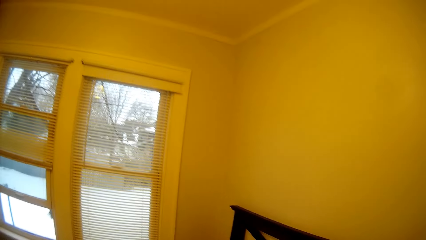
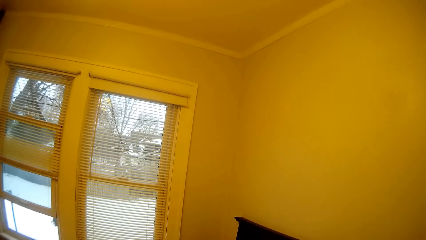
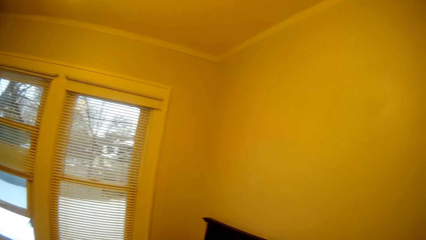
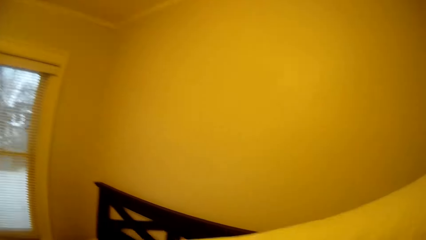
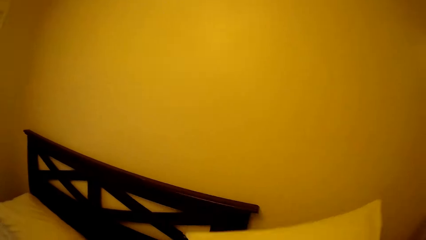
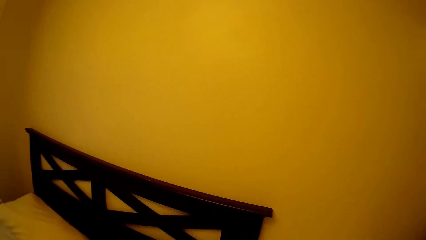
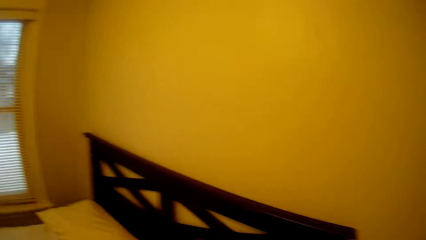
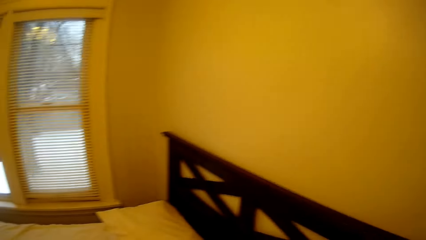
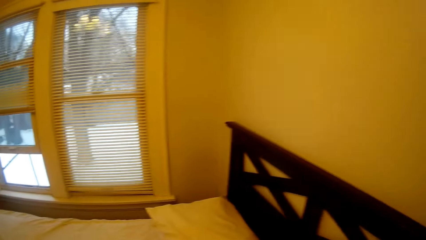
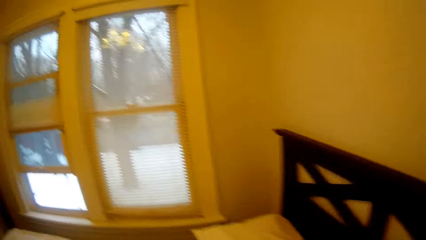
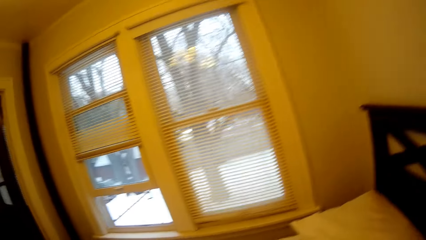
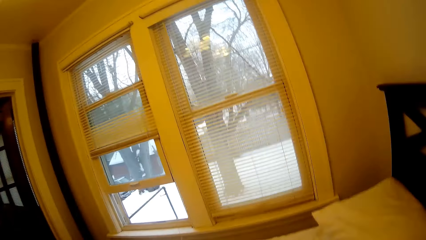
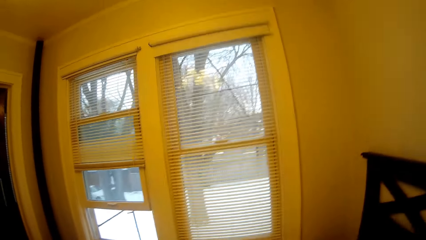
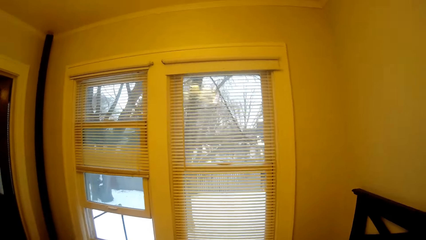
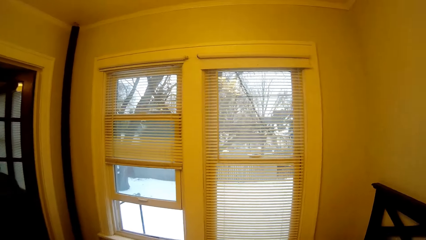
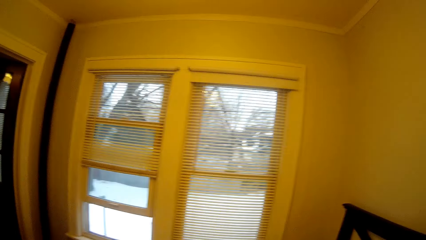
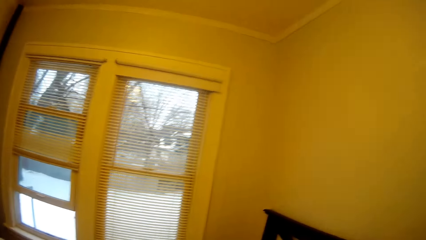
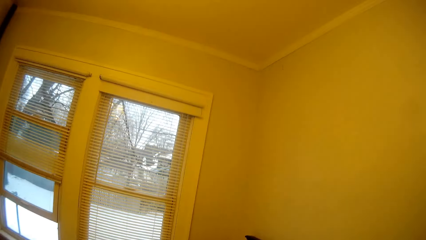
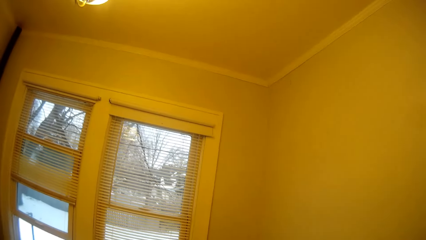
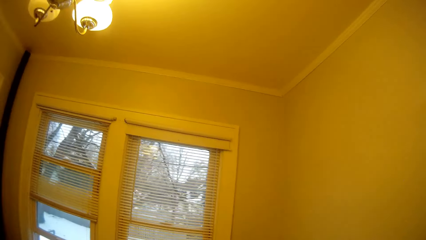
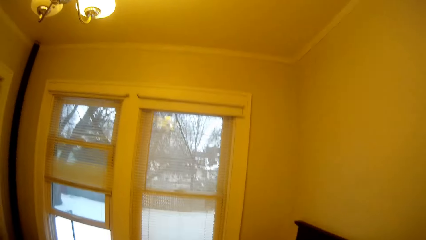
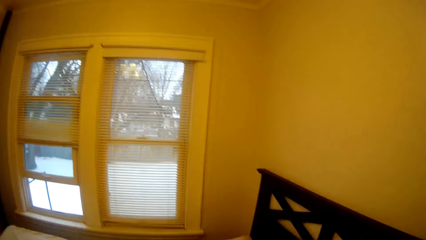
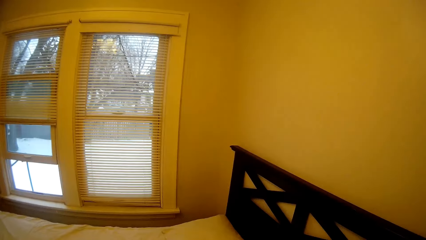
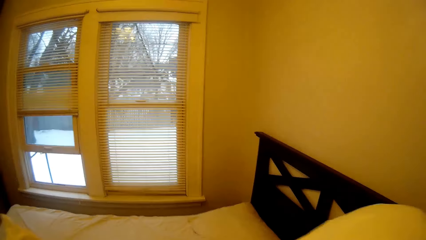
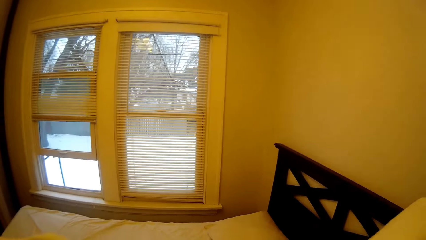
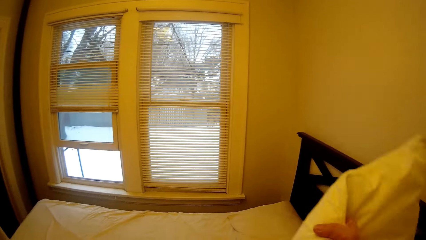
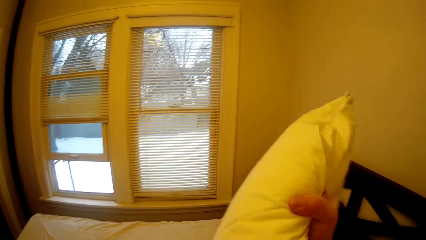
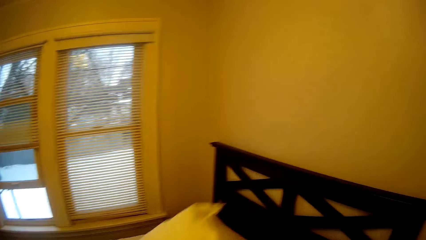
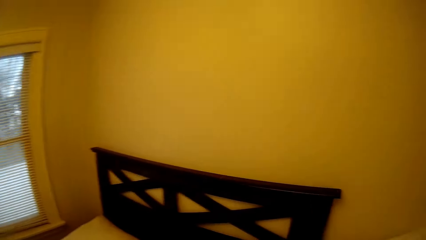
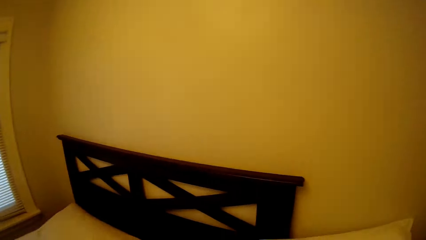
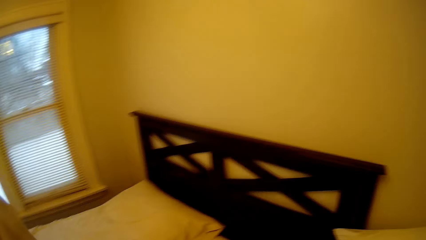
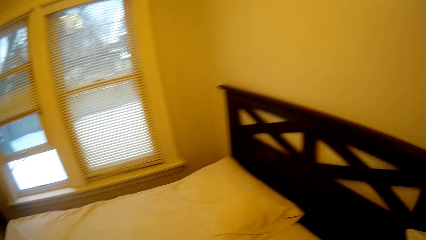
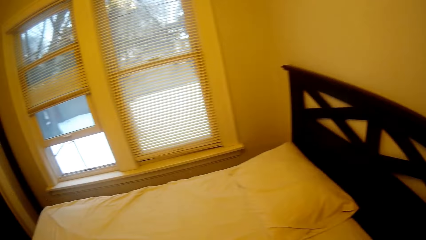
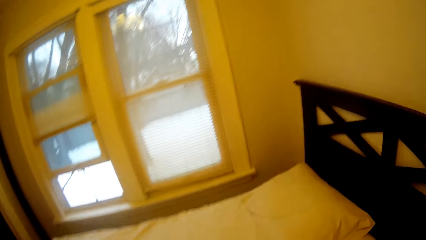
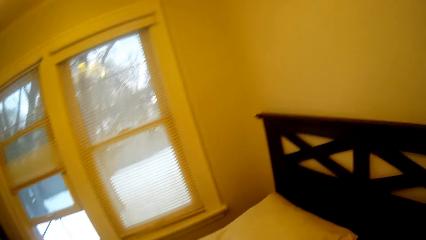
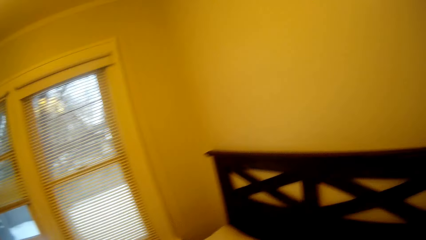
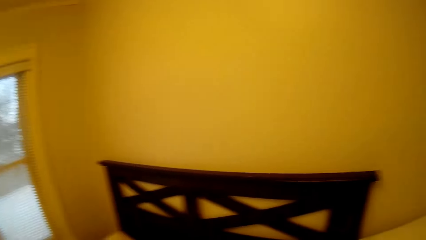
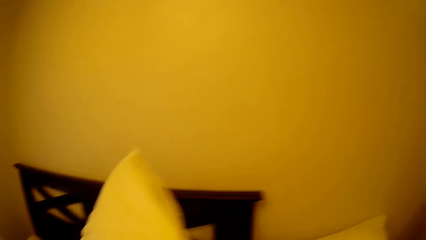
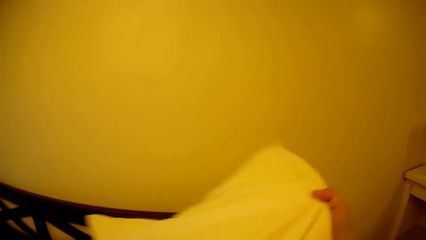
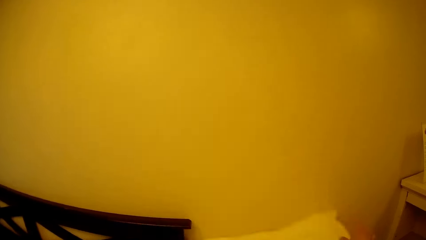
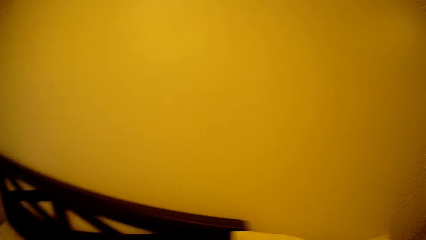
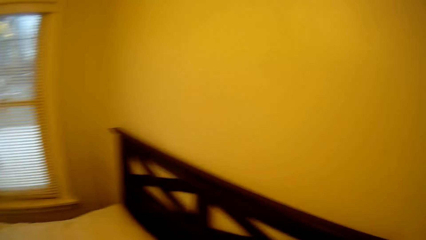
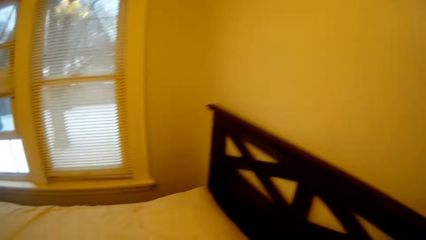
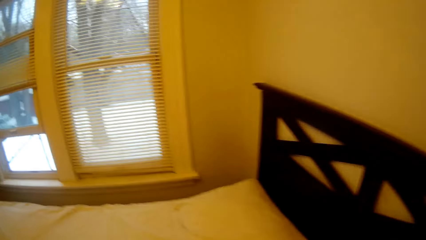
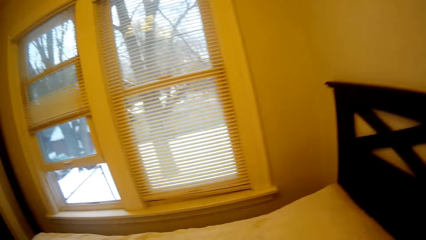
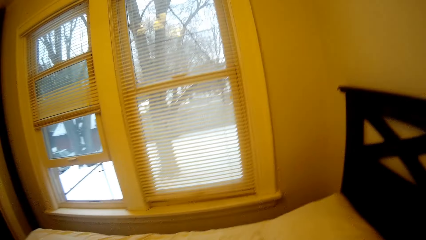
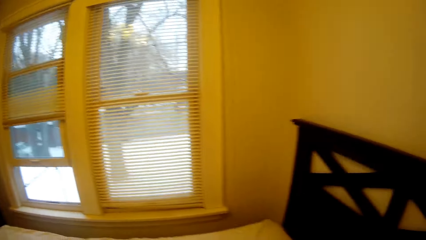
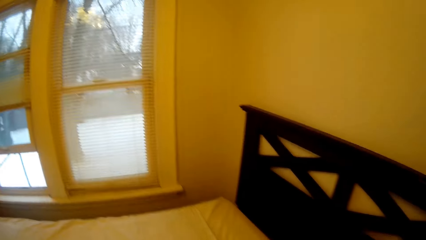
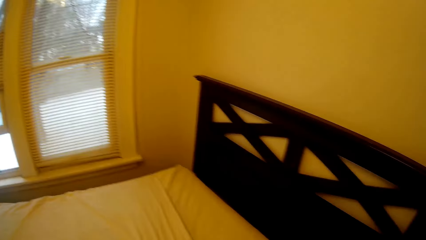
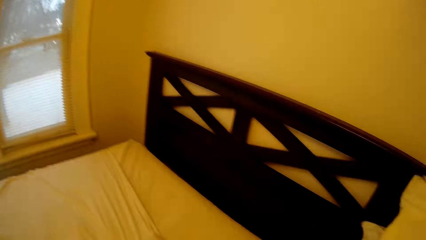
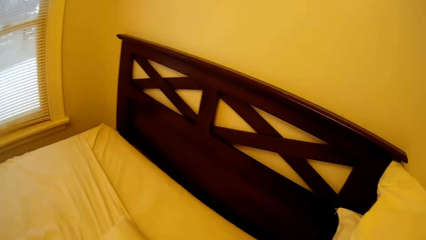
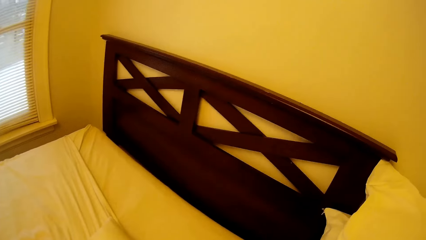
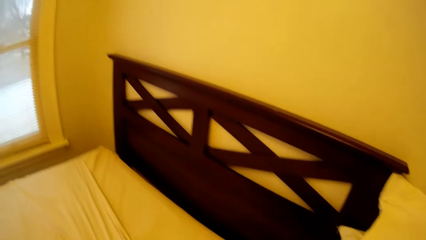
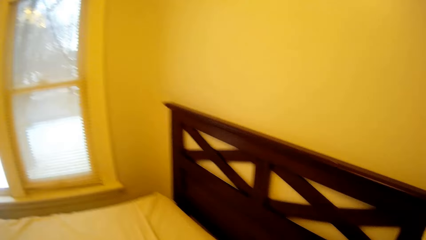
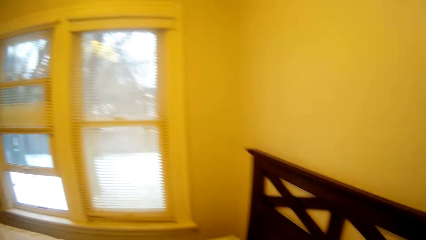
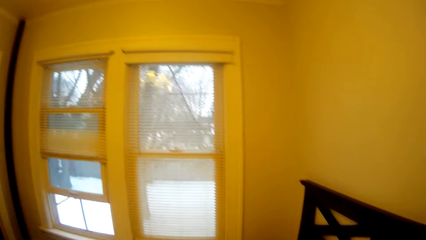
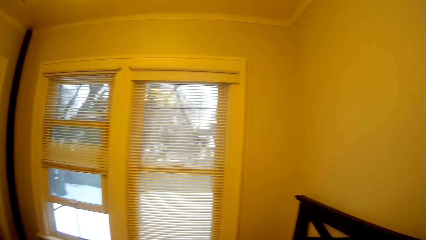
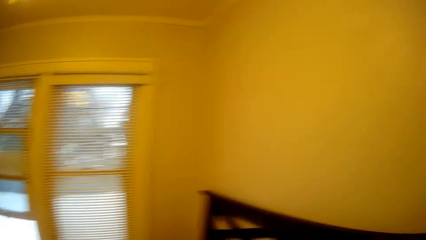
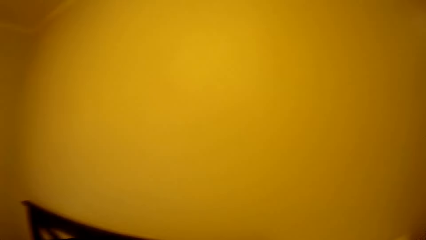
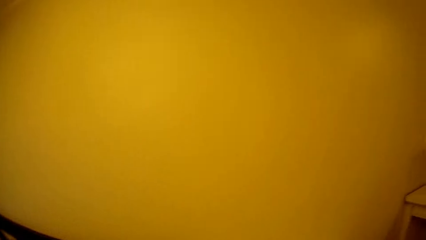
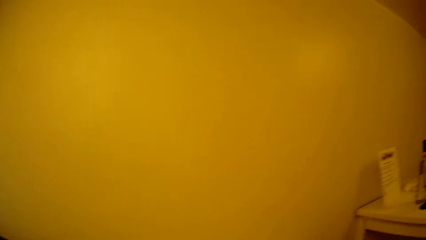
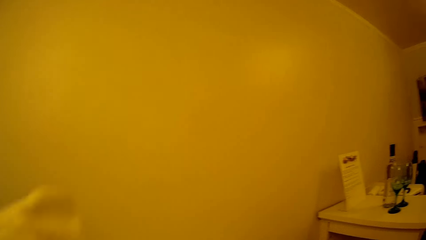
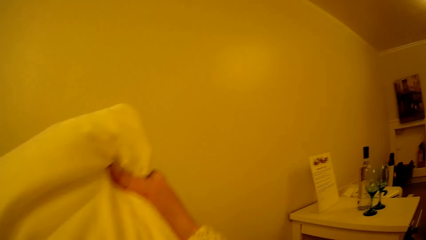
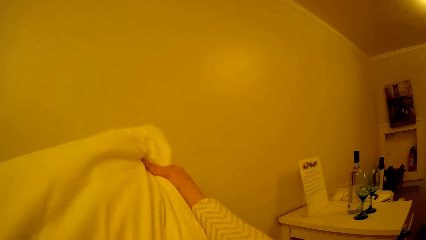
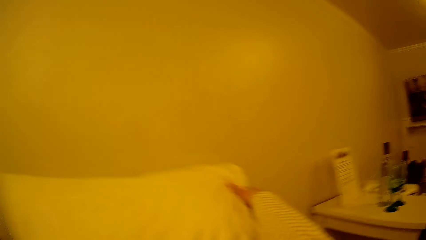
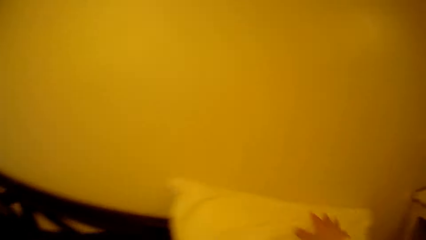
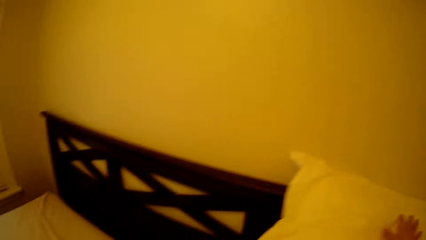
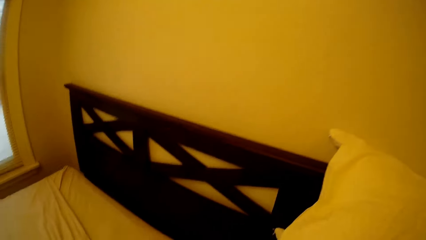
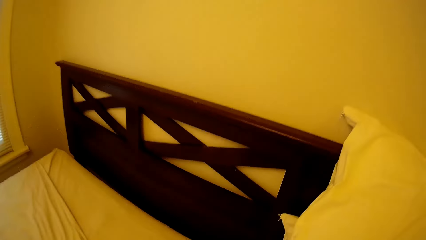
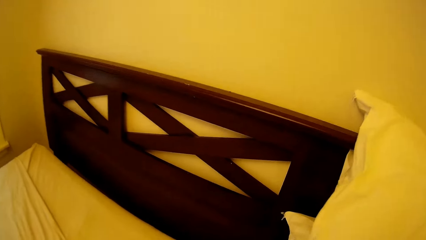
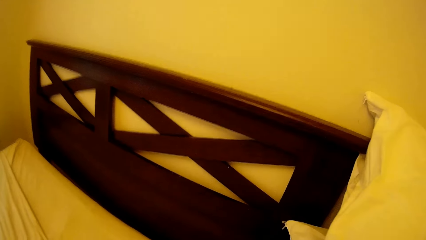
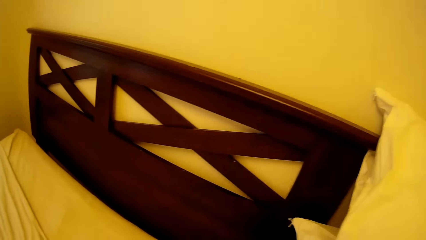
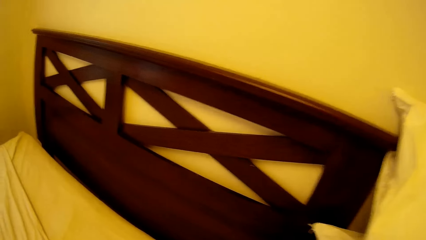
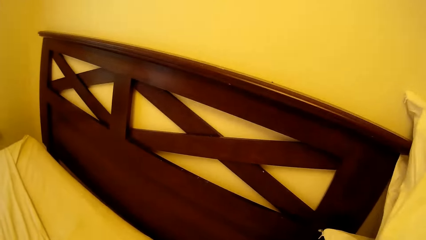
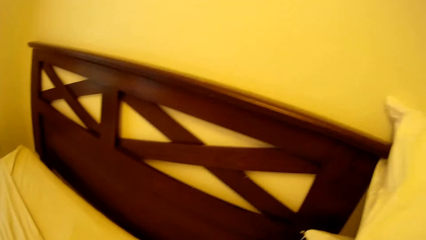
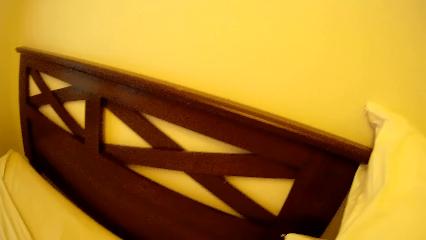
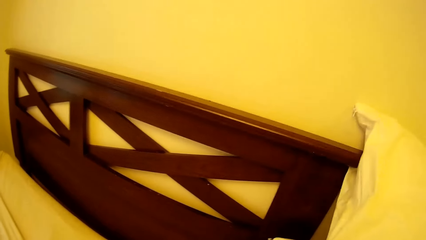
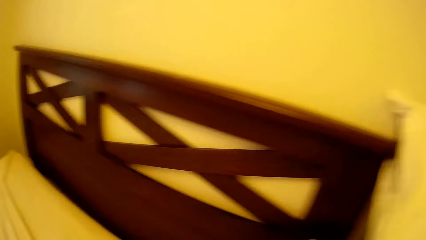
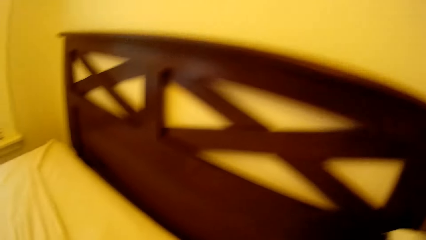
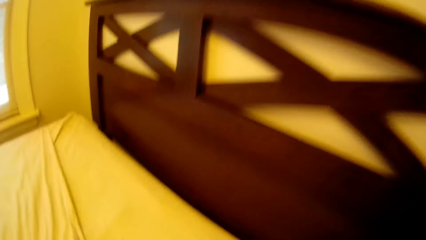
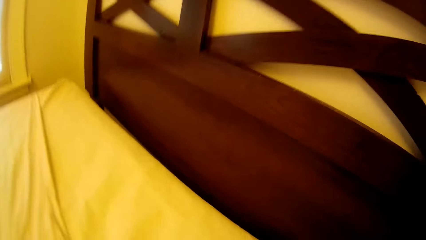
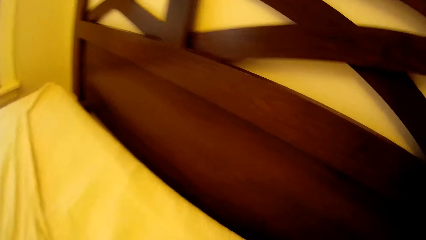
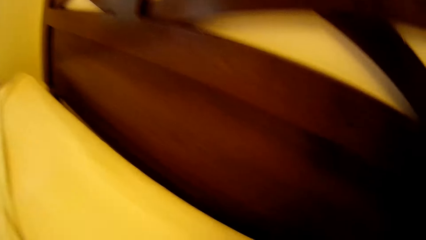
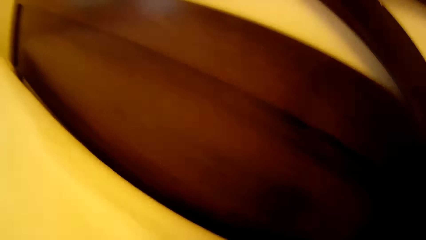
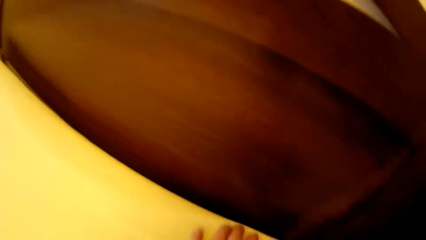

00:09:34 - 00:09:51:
The camera wearer adjusts a pillow. They look around in the house. They adjust the pillow. They spread the bed. They lean towards the bed. They adjust the pillow. They look around in the house. They adjust the pillow.
